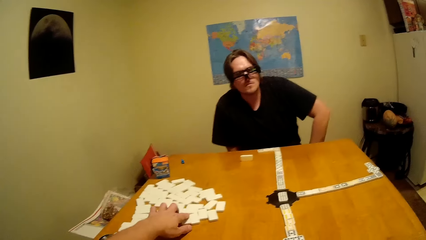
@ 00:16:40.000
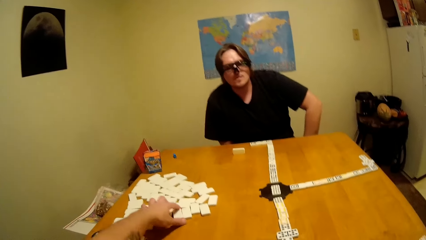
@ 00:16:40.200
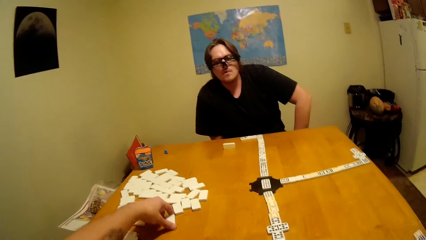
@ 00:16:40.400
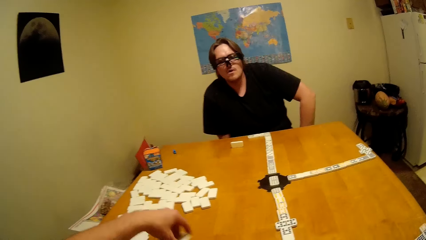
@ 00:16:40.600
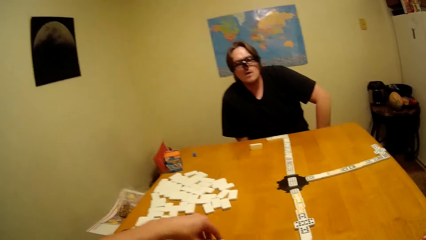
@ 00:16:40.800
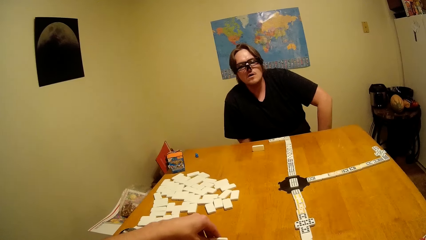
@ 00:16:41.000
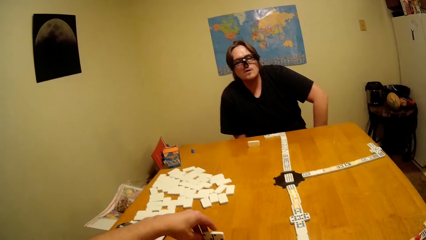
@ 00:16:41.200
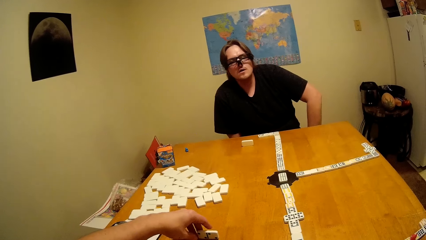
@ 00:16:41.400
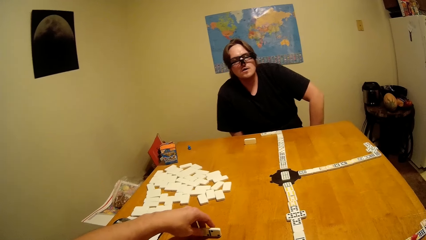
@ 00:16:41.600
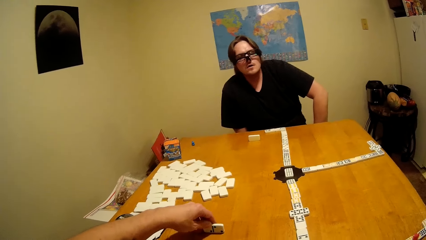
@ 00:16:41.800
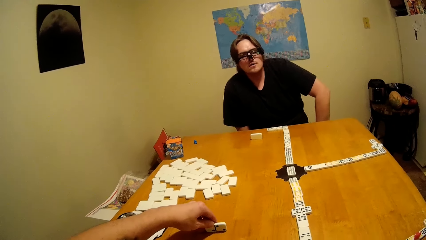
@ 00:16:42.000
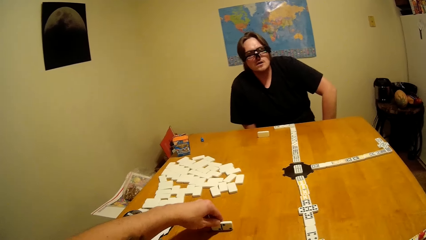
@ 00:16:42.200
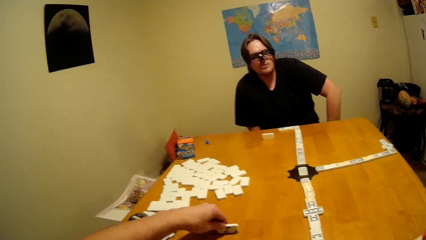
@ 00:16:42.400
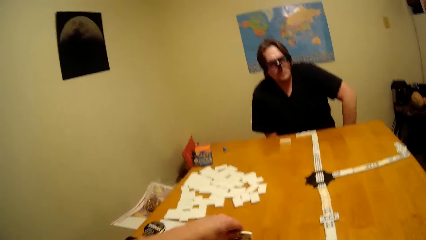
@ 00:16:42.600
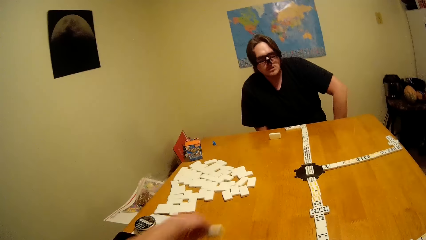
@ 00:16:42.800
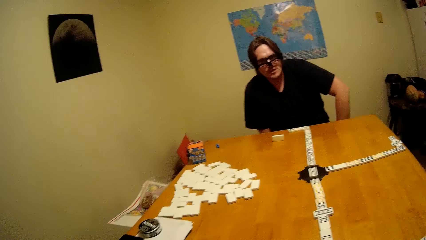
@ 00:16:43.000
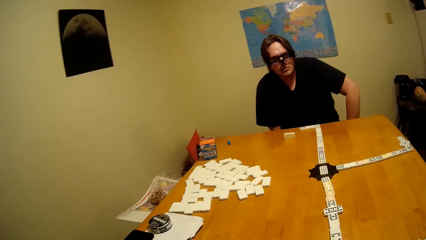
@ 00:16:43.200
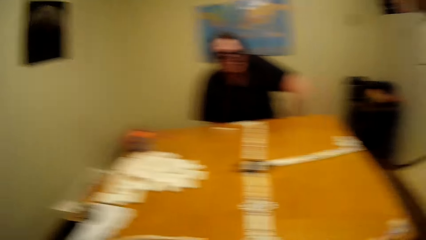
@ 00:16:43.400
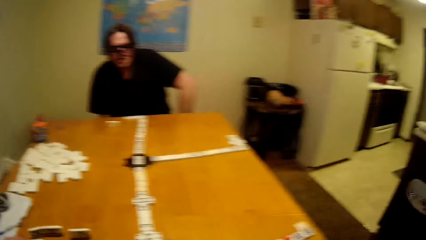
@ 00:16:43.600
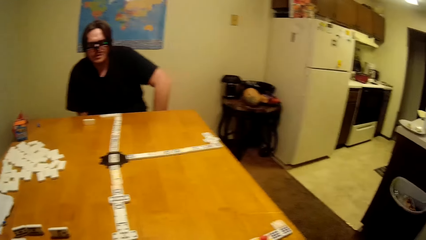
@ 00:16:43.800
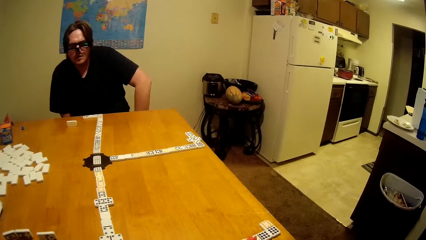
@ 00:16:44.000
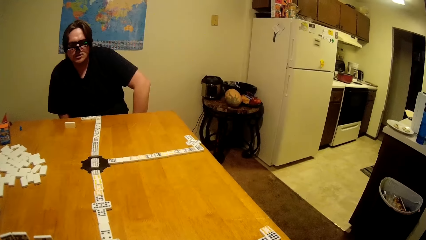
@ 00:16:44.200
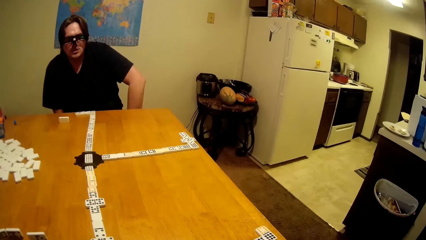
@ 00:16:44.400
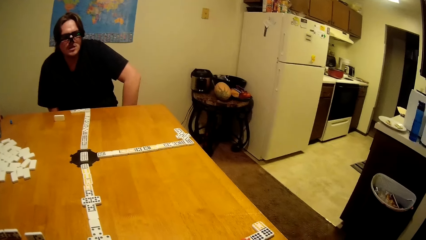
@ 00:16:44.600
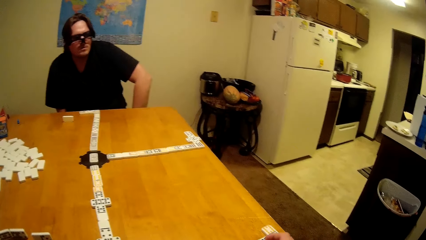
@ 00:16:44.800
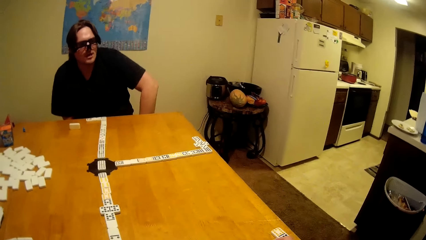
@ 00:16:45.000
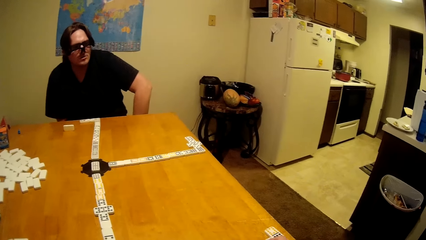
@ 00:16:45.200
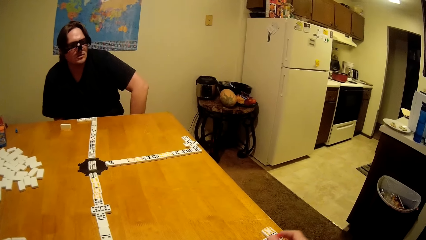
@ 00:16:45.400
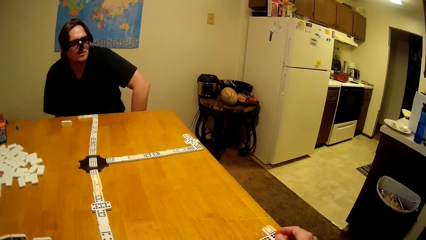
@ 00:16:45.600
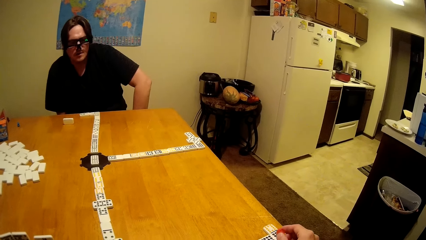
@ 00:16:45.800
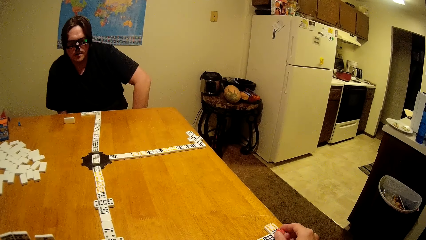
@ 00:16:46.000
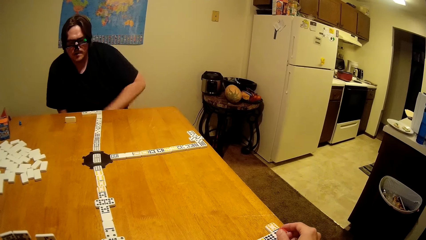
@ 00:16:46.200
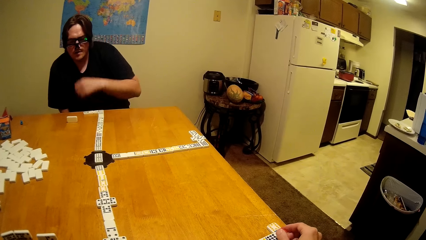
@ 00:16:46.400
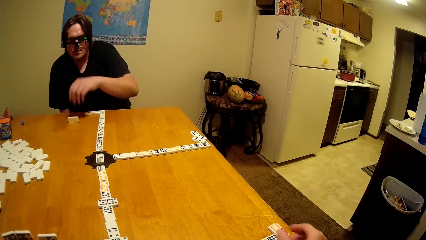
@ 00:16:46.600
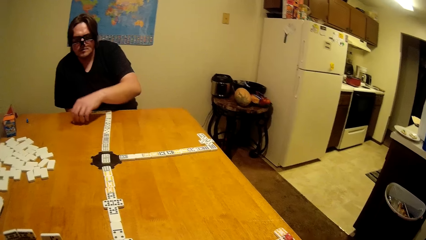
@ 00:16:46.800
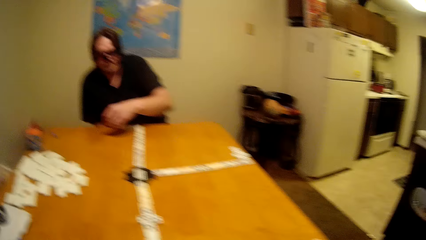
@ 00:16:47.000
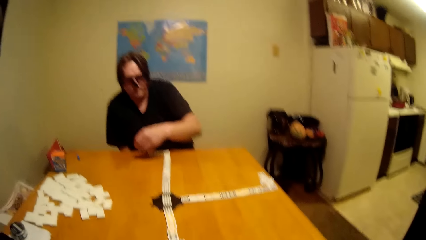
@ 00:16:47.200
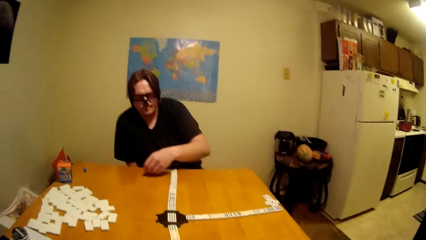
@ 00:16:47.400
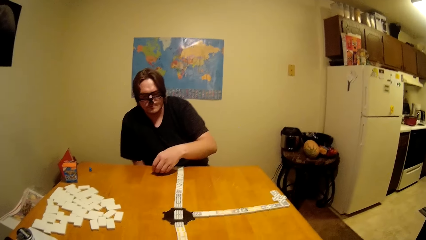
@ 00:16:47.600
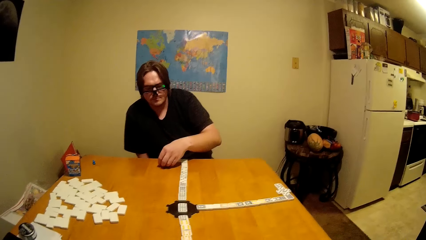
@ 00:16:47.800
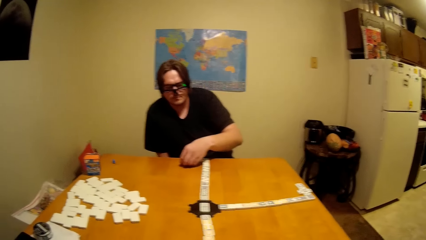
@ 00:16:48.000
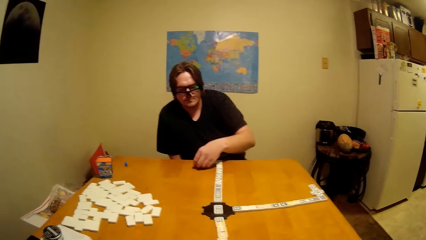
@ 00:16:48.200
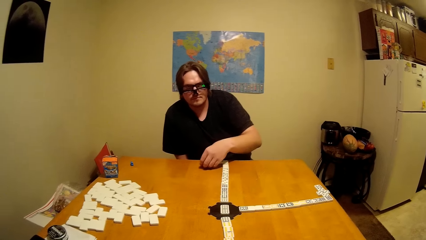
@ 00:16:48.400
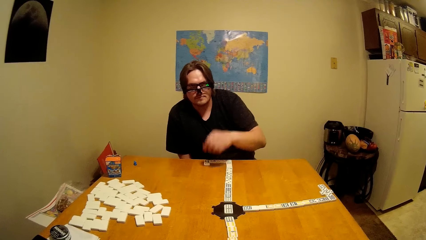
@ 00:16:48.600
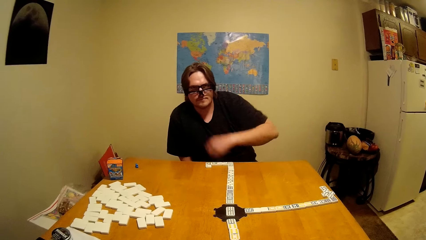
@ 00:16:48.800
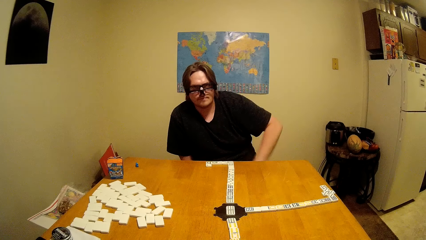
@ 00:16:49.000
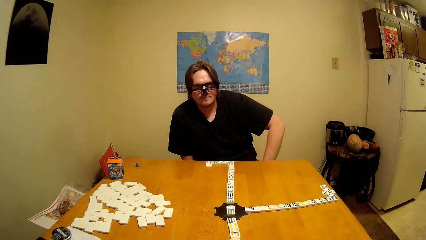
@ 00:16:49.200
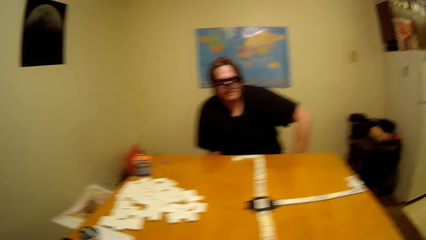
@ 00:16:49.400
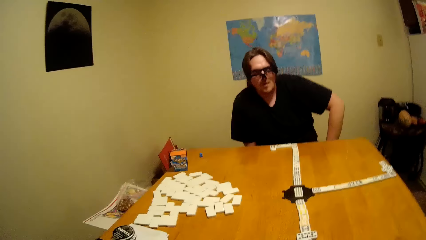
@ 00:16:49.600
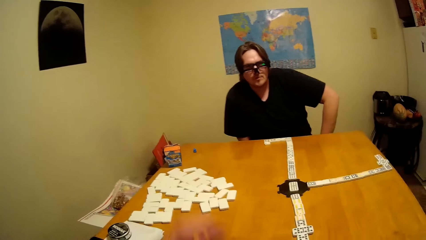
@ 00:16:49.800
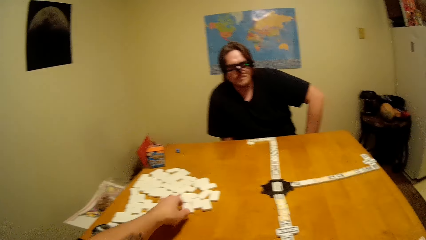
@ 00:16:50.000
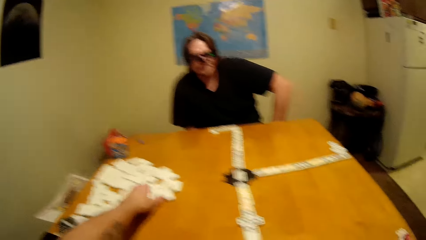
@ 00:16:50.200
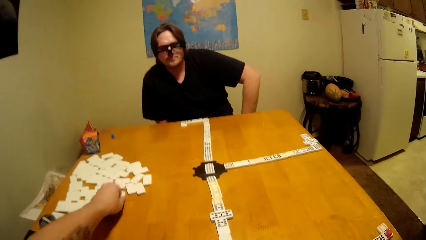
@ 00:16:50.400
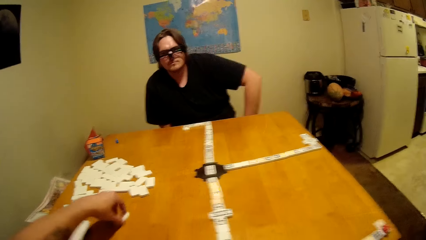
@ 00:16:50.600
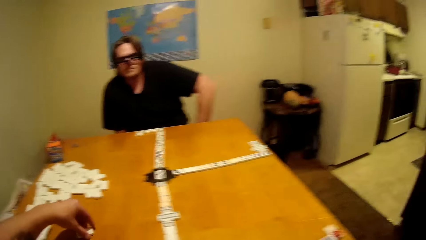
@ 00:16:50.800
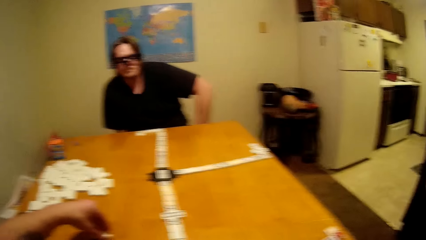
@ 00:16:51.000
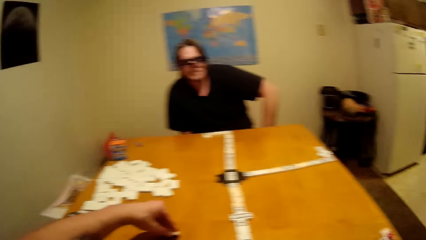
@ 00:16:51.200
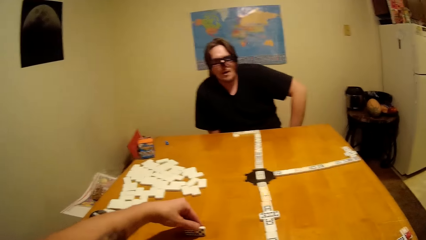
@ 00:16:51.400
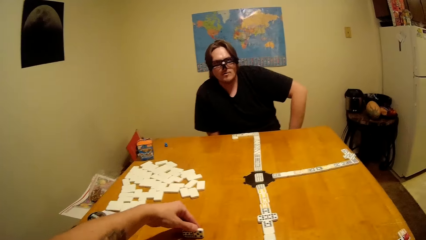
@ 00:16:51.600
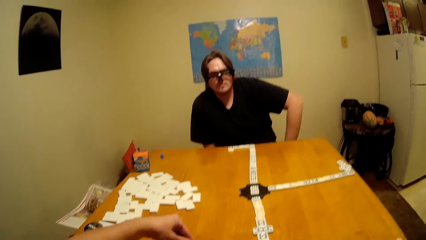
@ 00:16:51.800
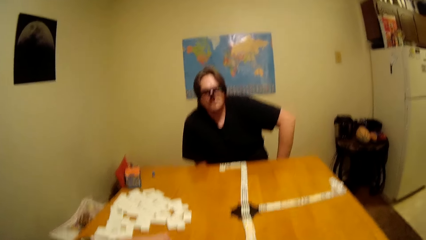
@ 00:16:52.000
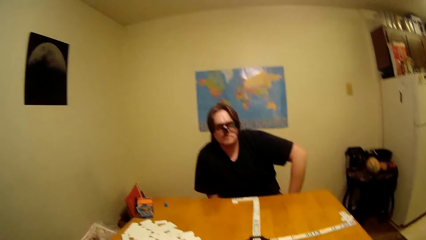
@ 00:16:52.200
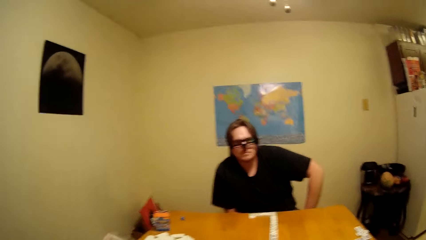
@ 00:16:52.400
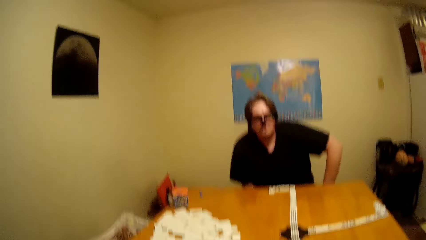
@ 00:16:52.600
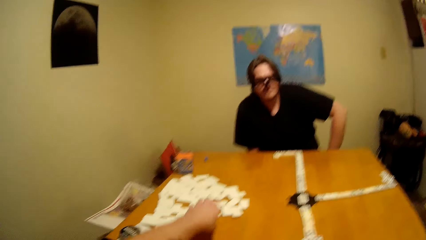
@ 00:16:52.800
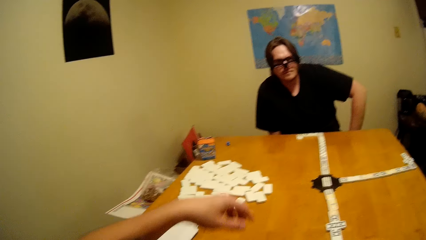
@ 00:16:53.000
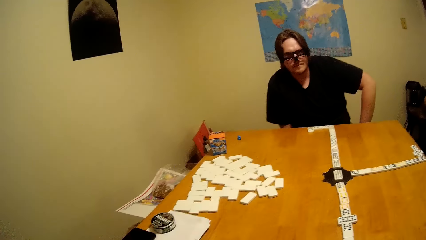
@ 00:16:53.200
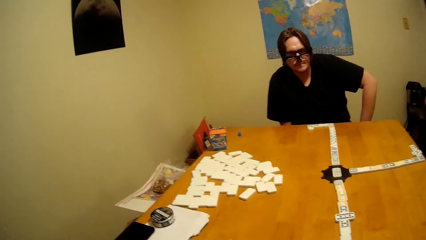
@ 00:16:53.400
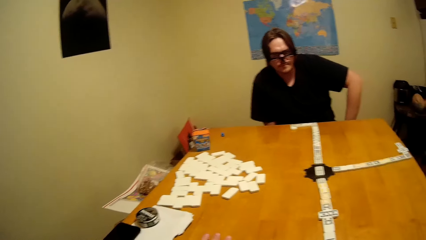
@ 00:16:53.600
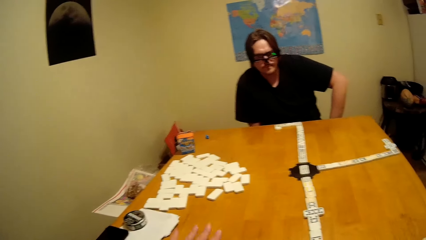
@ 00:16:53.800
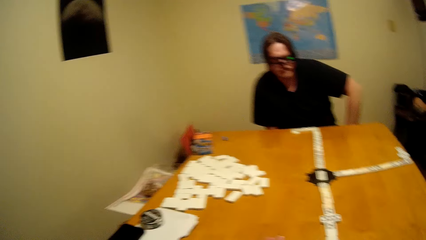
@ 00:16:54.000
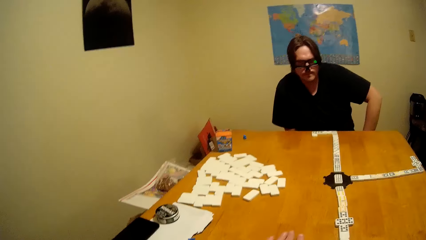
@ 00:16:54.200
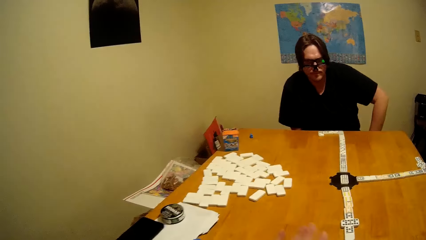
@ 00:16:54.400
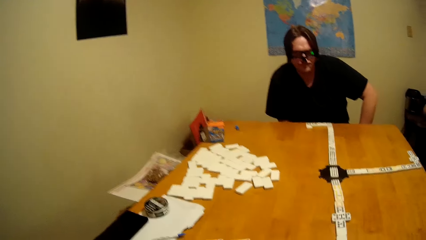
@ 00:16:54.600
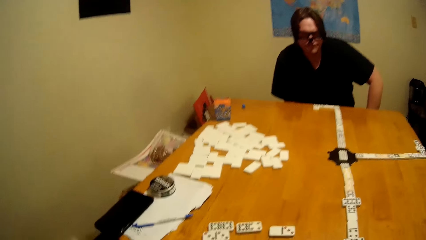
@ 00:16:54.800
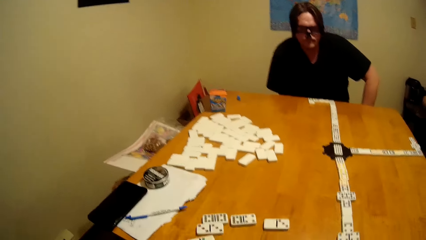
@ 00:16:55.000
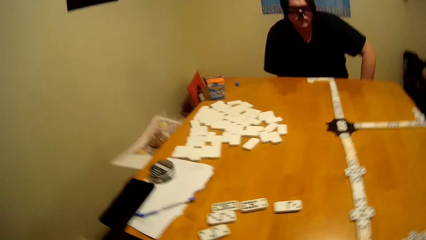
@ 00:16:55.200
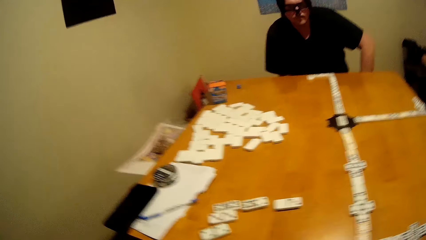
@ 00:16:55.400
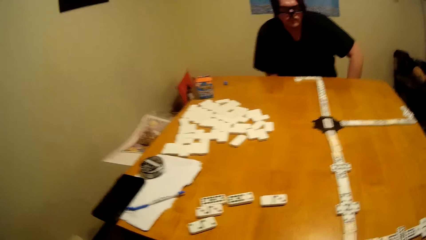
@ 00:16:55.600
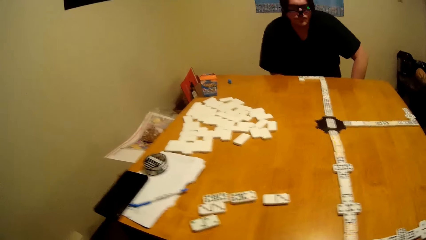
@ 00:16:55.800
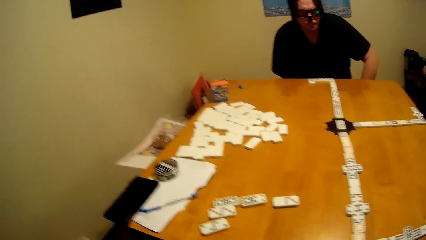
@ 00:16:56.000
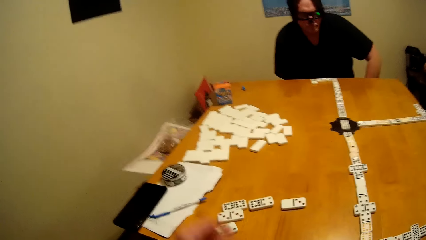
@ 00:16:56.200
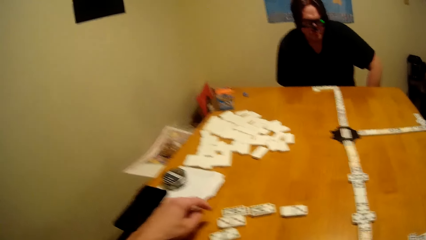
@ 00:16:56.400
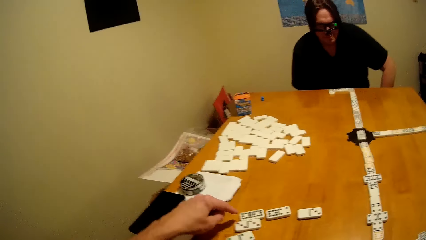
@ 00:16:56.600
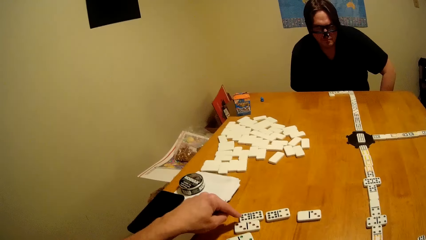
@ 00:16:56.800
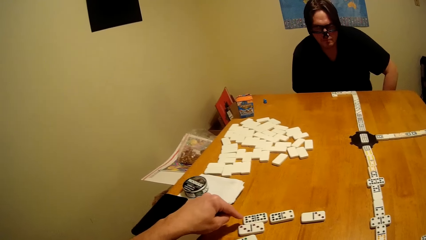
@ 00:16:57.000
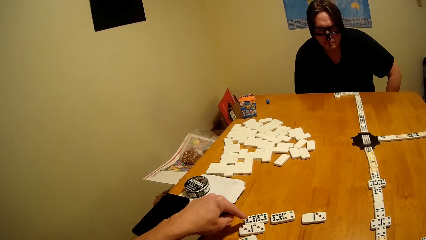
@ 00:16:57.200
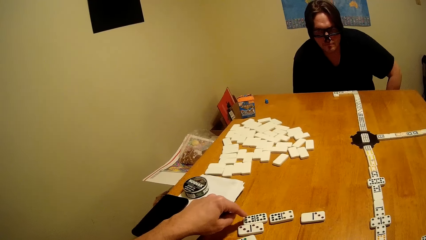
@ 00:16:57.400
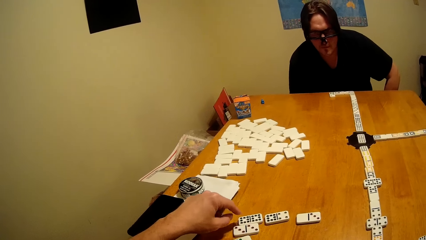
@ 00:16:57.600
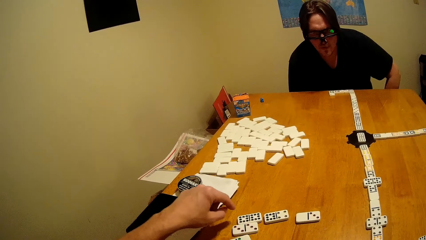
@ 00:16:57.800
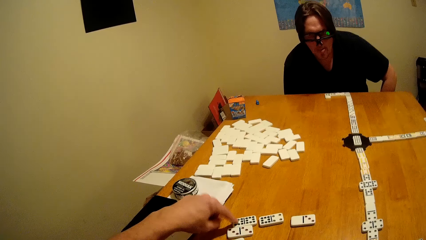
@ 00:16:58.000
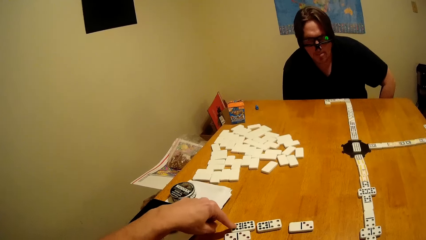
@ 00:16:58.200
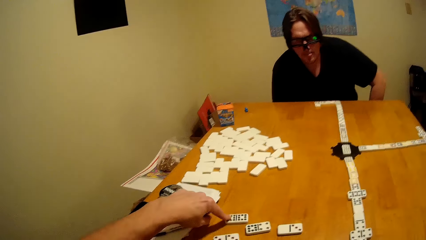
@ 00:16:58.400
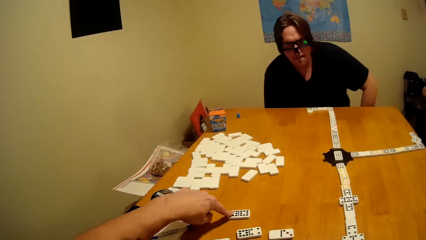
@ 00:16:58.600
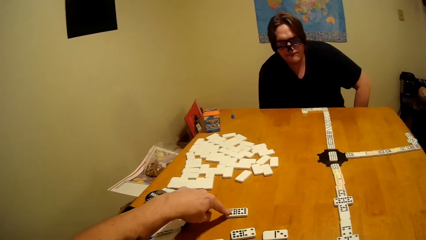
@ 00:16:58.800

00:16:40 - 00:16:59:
The camera wearer plays the dominoes game. The man talks to the camera wearer.
